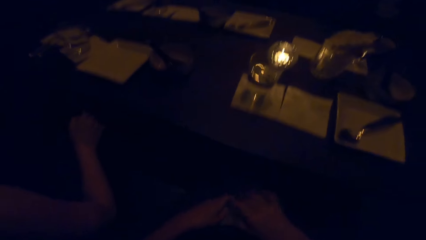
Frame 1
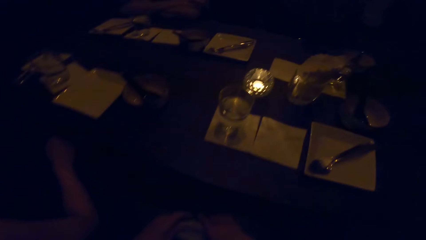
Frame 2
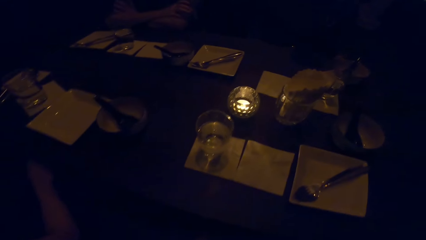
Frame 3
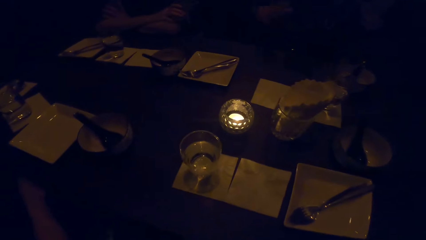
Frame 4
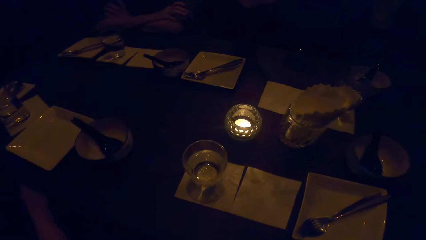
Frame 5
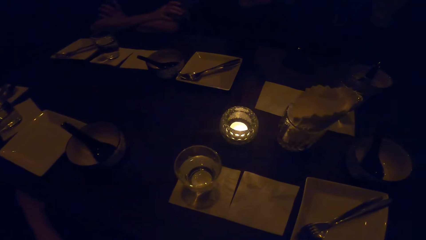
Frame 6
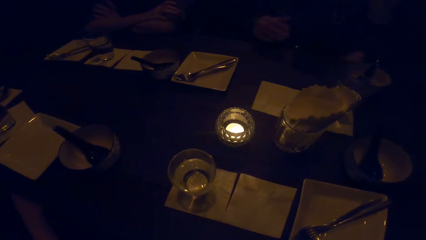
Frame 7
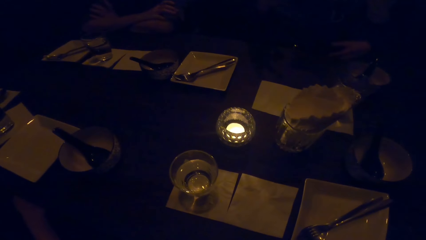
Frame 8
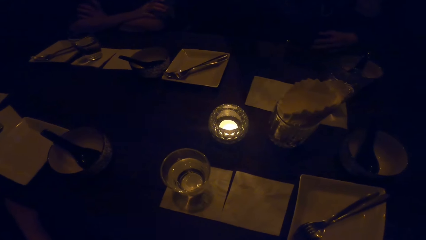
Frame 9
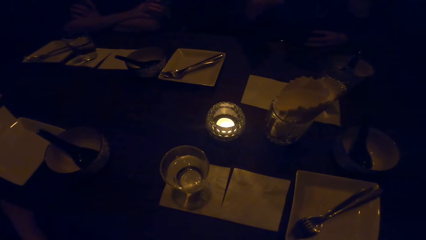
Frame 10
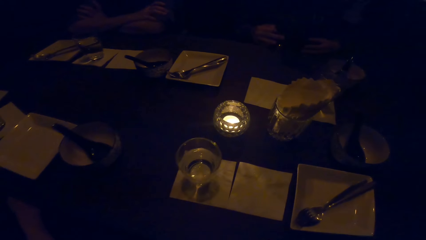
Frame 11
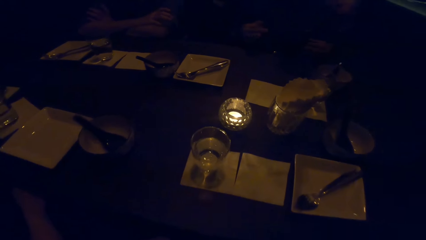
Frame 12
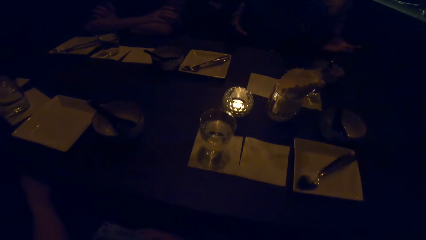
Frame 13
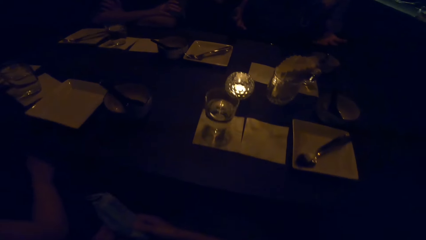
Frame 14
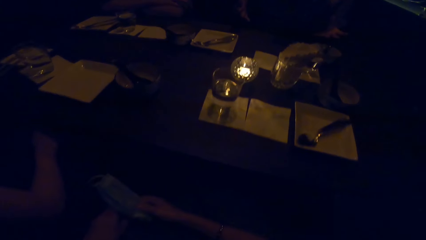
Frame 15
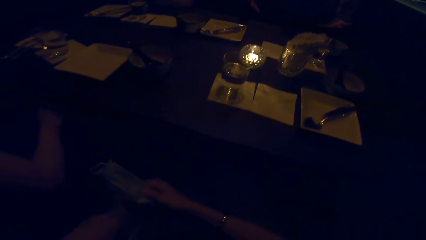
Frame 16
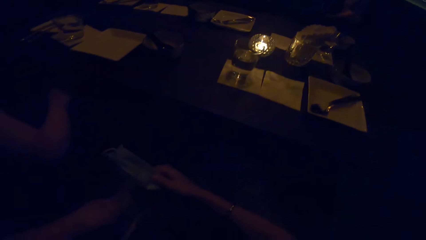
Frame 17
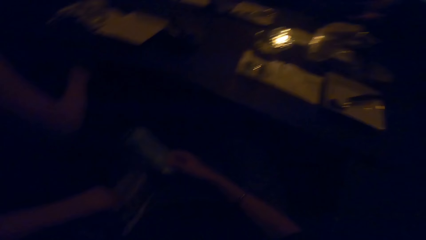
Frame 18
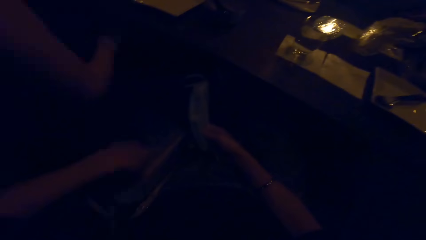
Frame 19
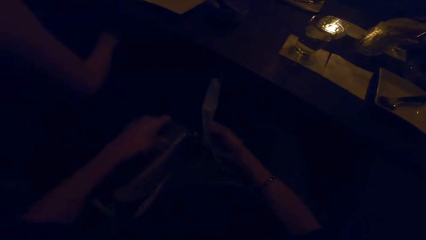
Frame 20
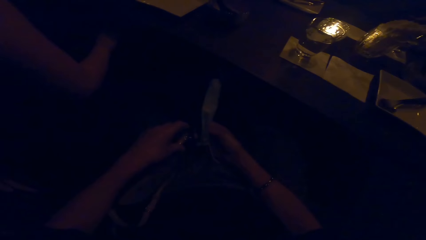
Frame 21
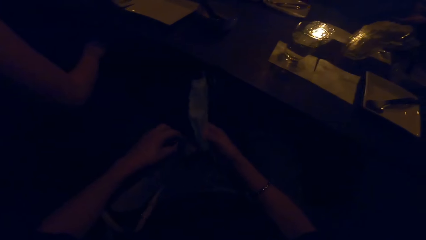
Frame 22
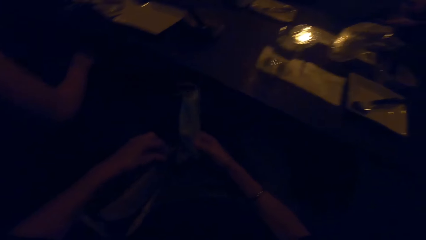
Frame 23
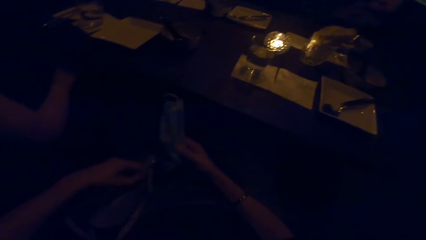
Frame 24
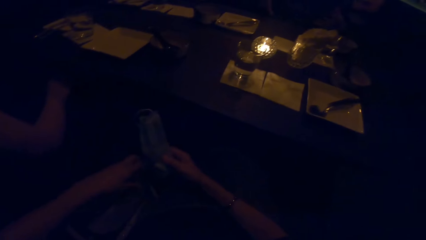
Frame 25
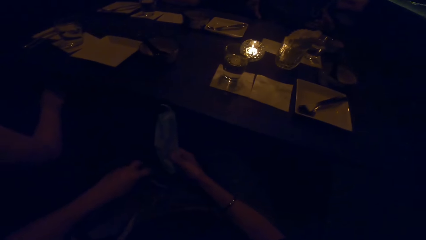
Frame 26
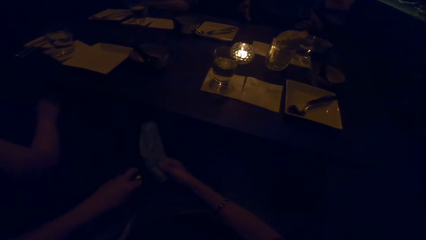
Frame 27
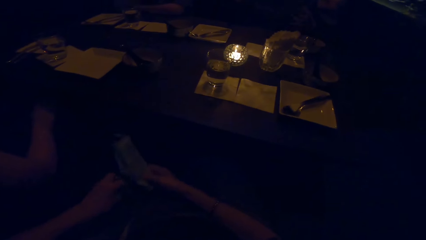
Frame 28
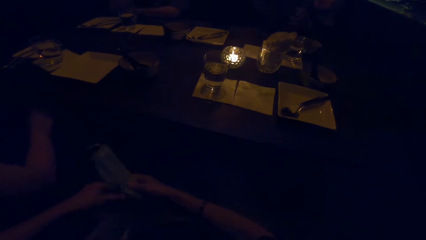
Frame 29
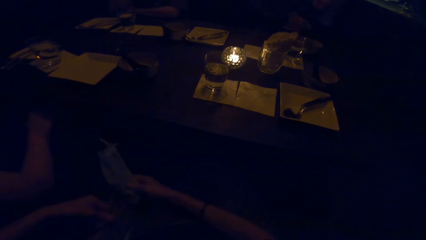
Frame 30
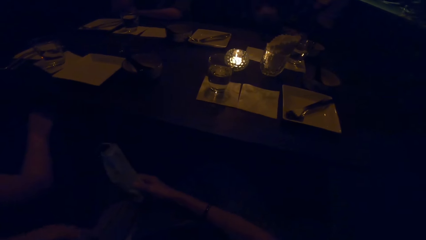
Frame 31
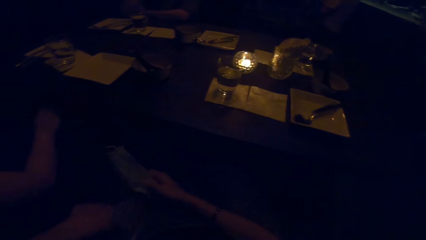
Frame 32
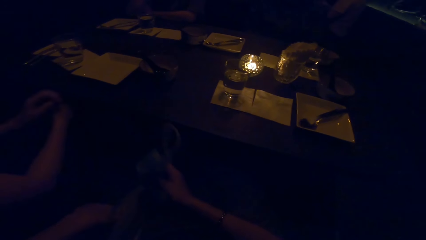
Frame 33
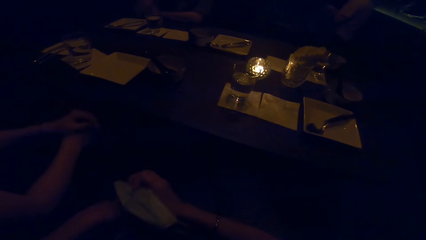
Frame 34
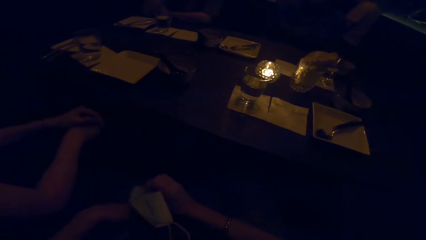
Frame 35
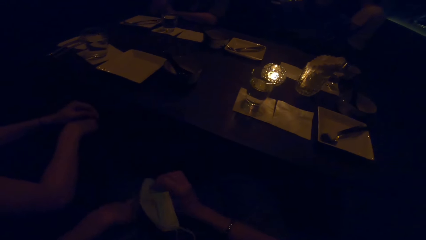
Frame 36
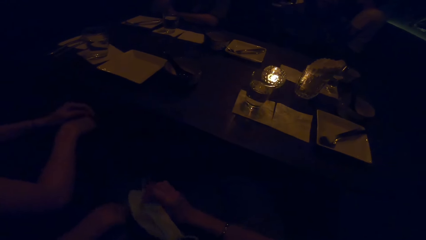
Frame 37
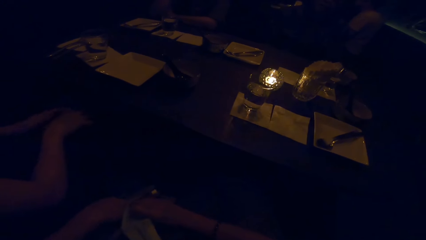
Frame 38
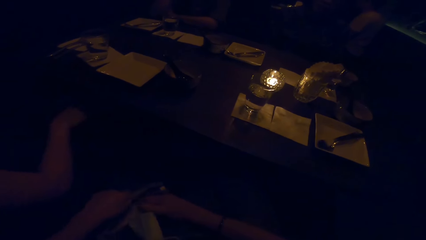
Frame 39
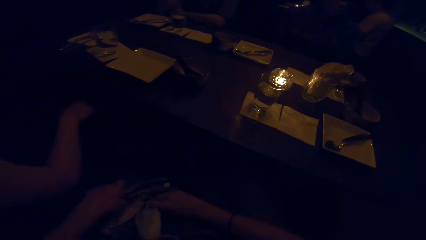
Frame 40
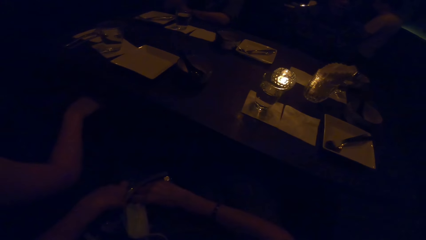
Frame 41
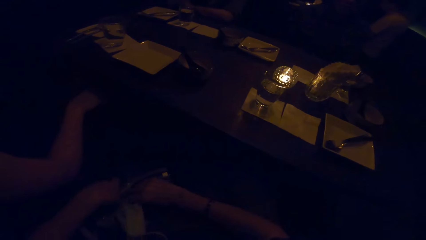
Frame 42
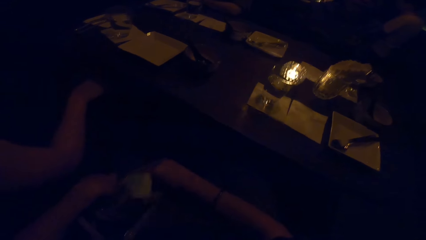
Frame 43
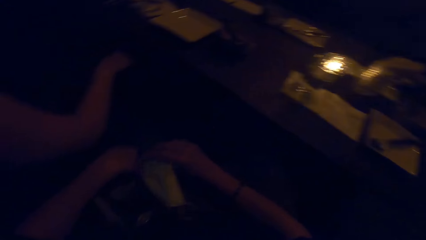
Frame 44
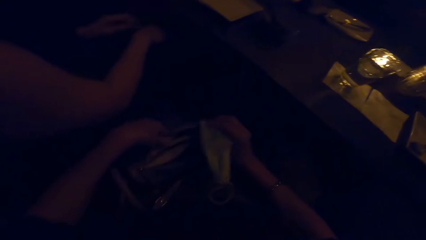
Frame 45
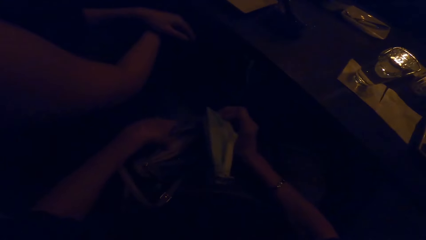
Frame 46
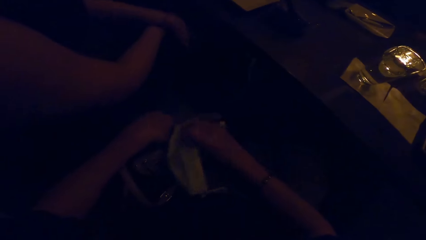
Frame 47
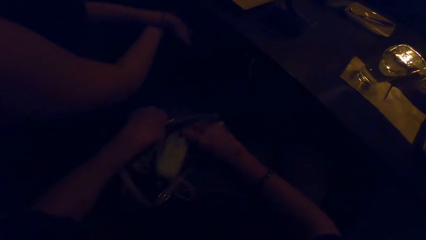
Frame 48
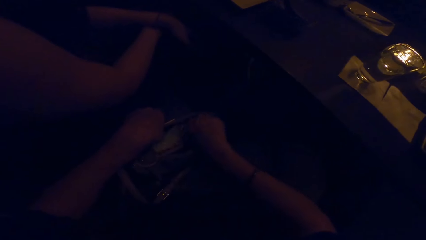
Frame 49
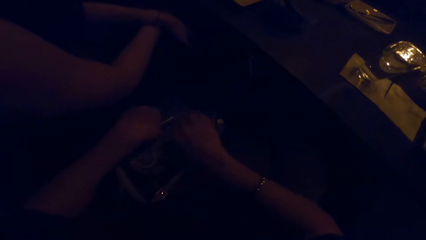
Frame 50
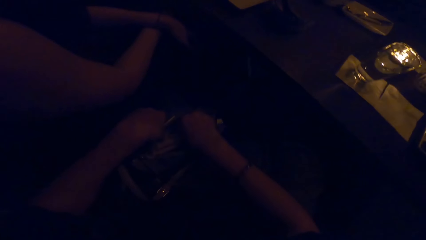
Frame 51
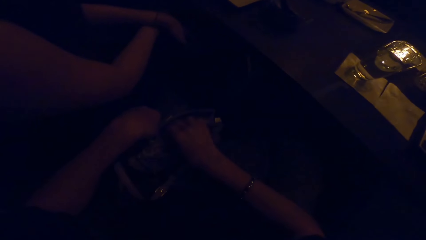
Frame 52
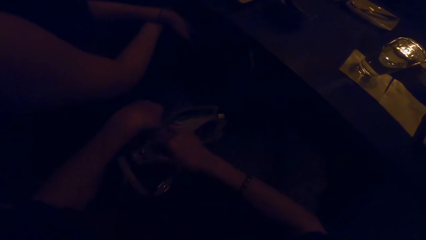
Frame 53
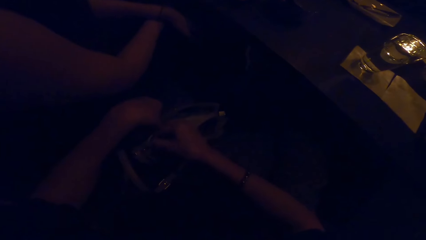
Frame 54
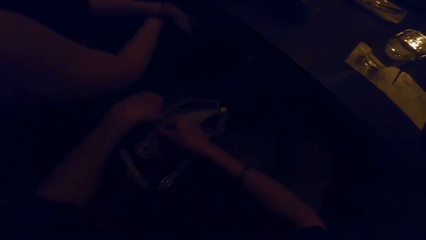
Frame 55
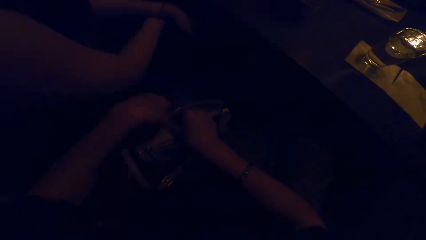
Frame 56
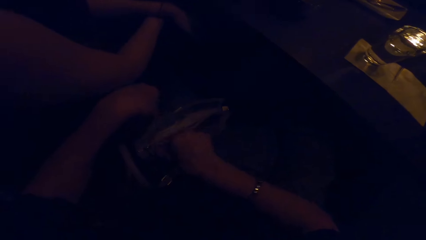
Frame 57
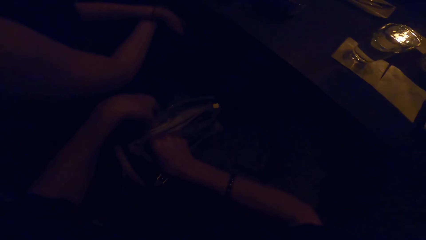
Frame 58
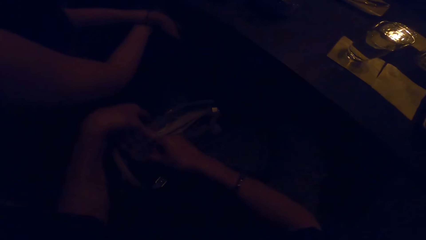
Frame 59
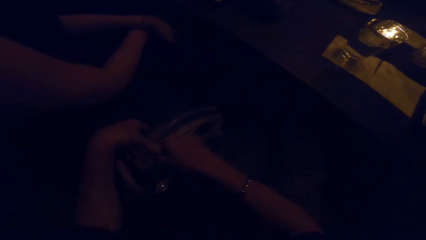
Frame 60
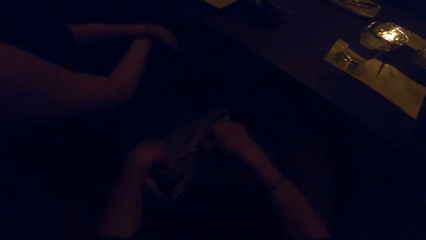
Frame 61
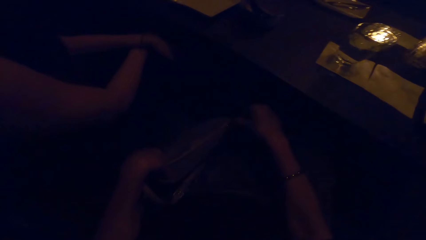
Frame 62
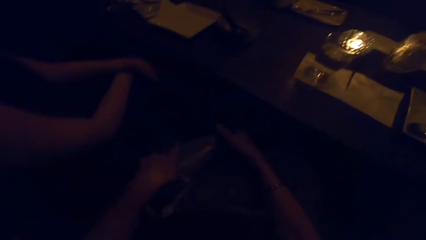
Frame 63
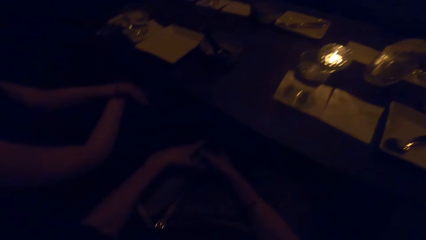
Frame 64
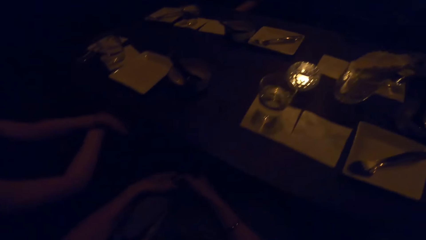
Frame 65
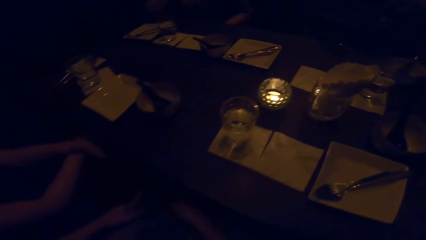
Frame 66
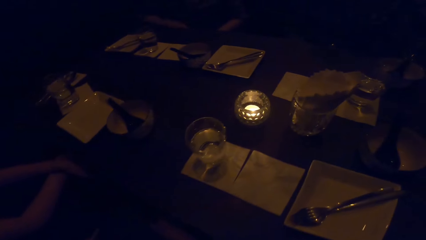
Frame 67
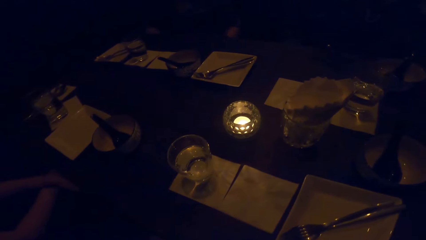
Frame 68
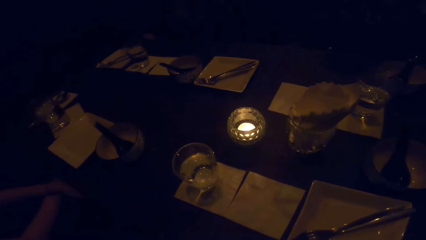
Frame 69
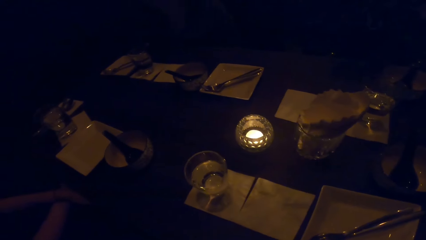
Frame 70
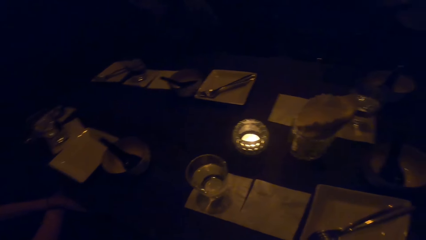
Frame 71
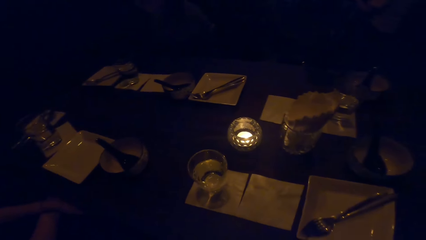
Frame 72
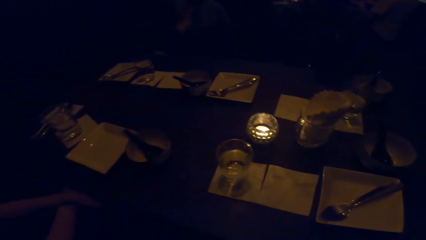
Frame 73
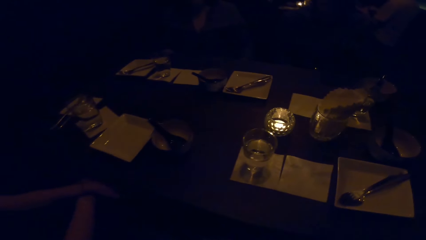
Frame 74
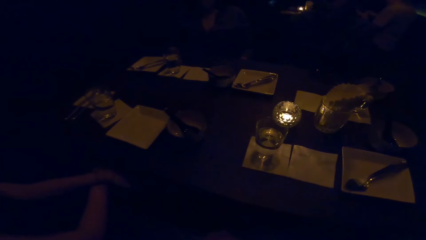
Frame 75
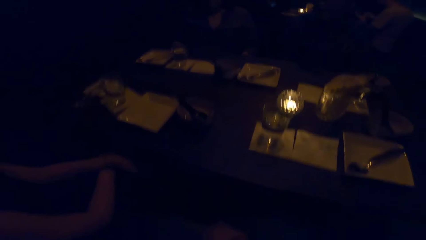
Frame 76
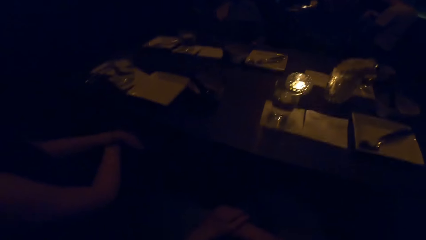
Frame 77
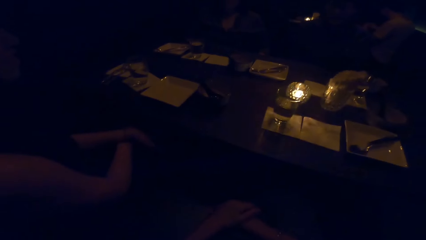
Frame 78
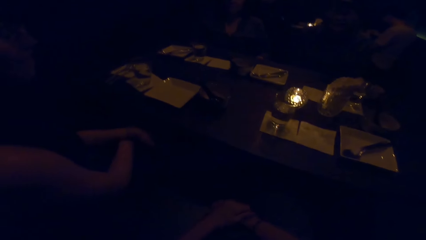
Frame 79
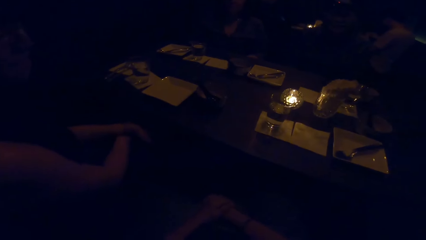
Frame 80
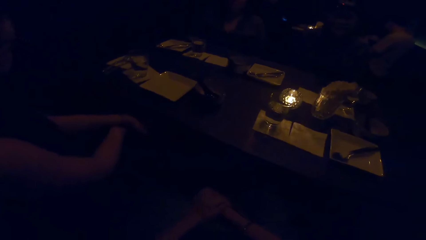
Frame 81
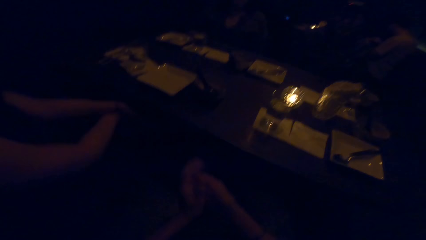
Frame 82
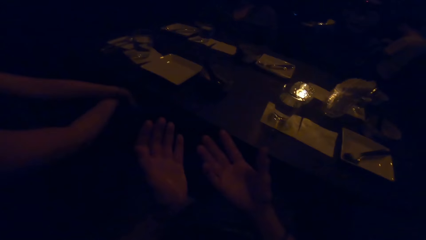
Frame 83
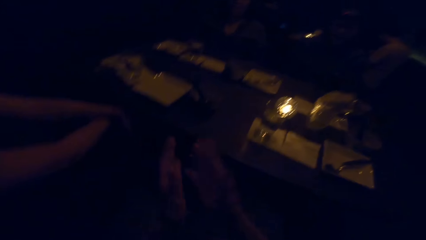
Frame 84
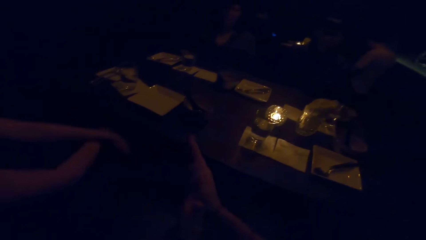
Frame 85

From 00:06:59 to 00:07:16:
The camera wearer places a face mask on the table. They fold the face mask. They look around. They move around. A man swings his hands. The camera wearer looks around. They open a bag zip. They place the mask on the bag. They zip the bag. They look around.
